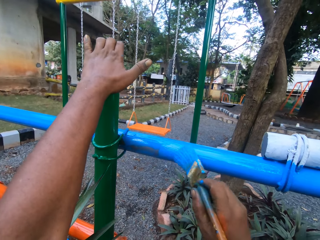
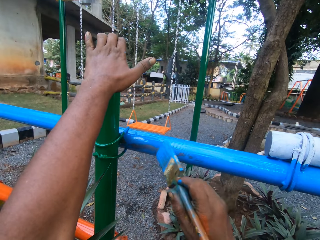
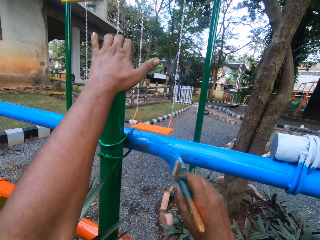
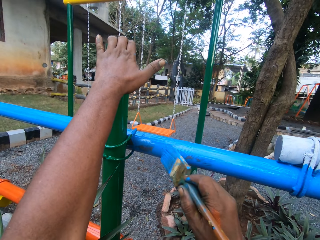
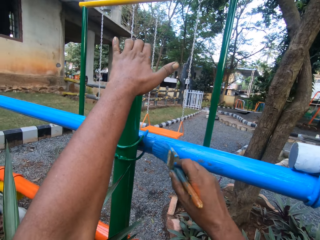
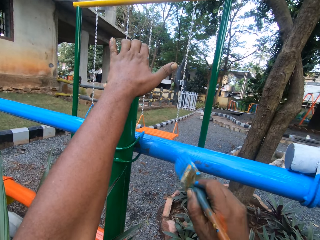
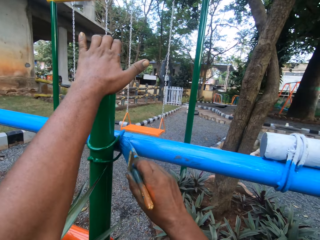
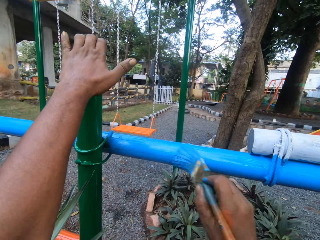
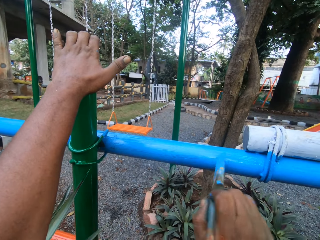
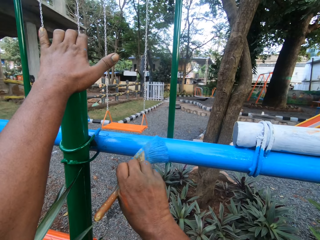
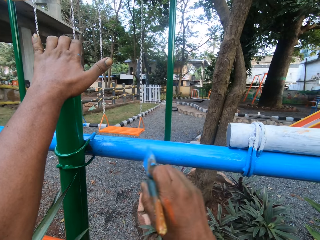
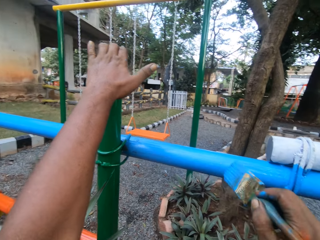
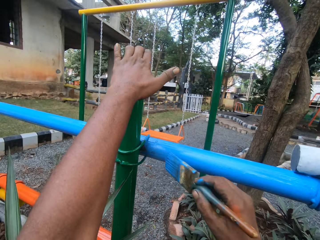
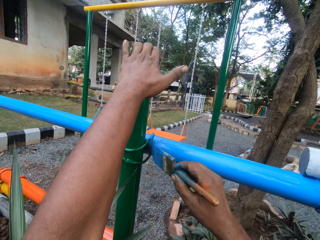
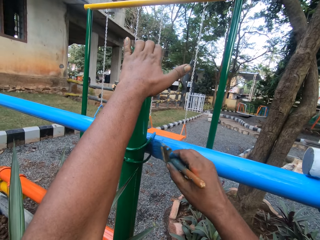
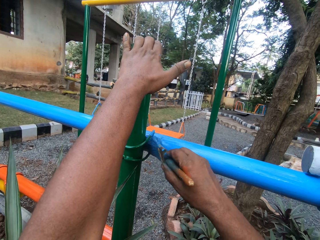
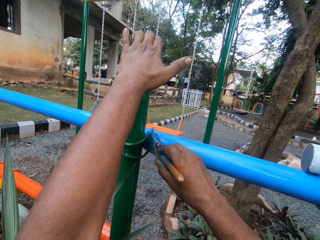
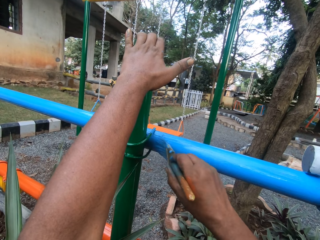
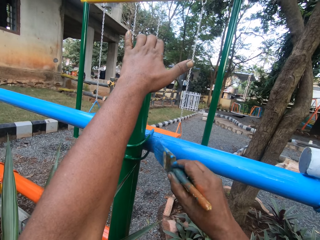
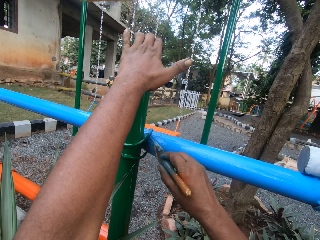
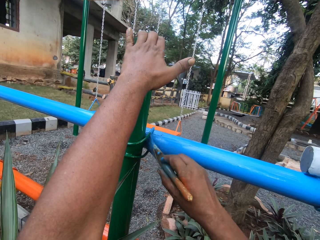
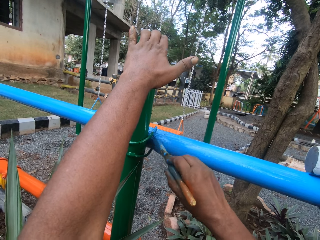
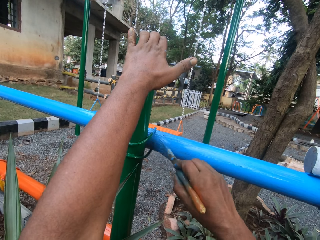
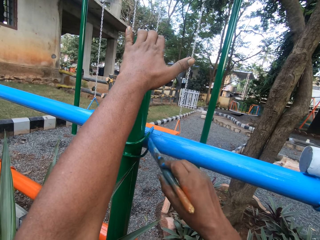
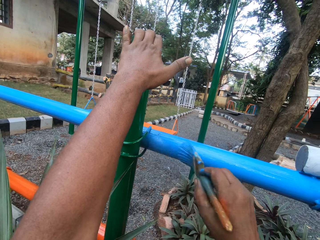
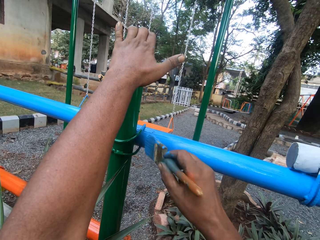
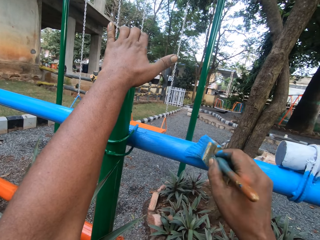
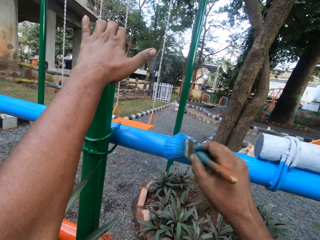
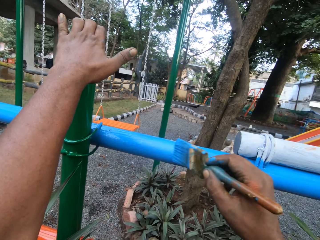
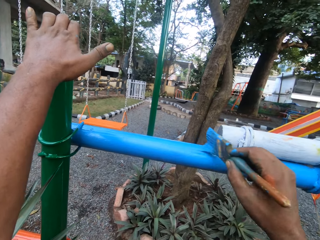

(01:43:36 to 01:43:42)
The camera wearer paints a metal rod with a painting brush.

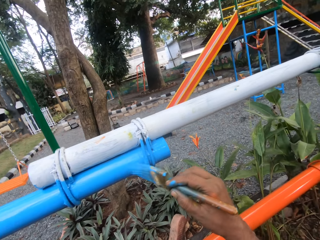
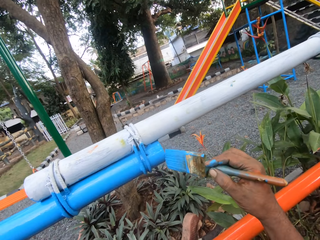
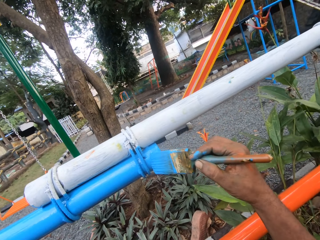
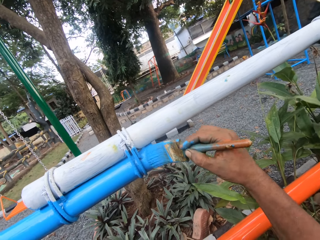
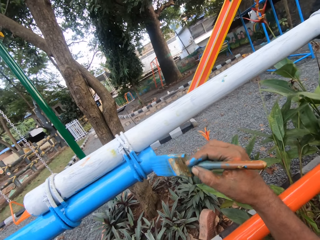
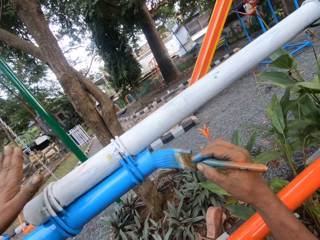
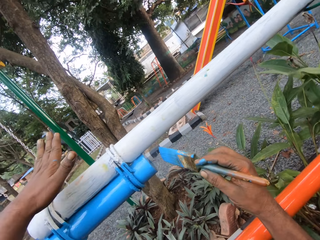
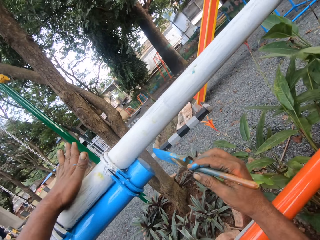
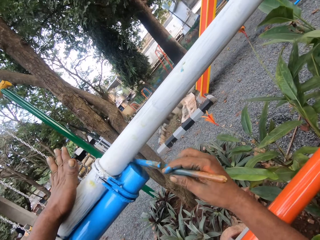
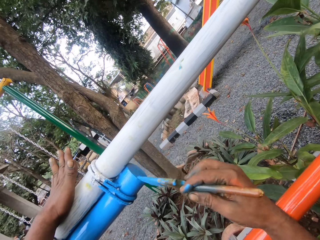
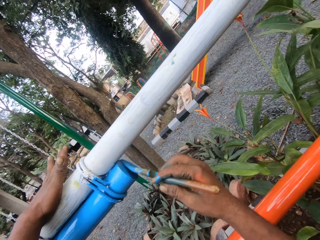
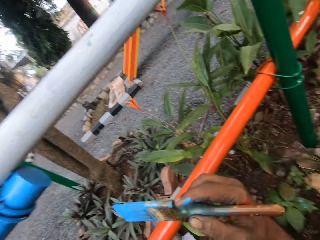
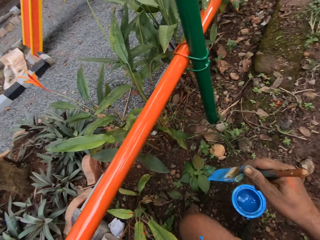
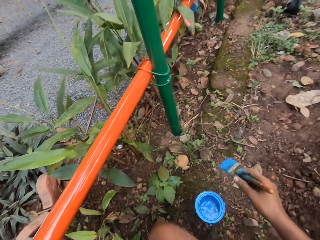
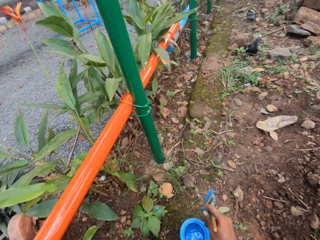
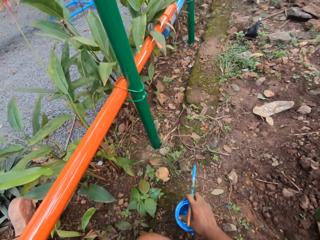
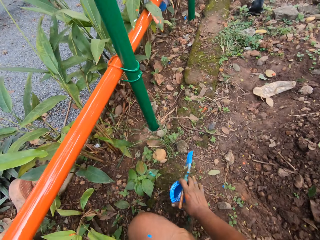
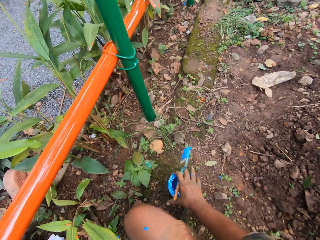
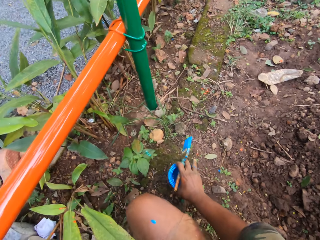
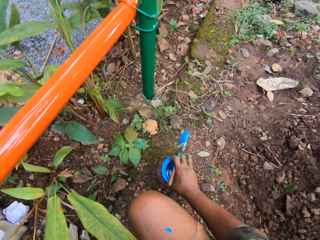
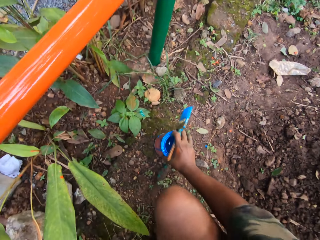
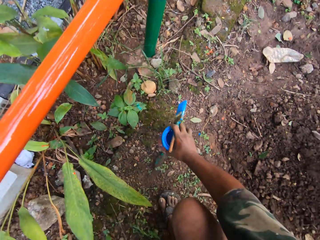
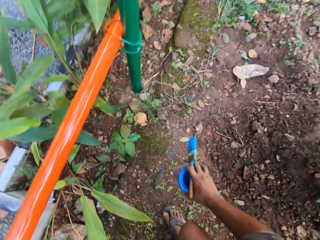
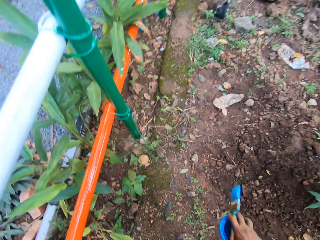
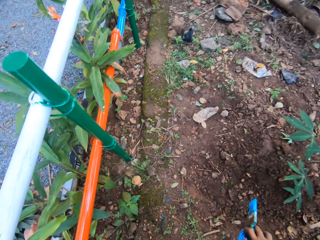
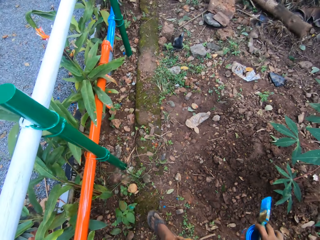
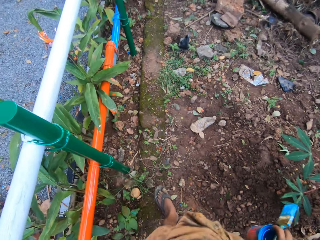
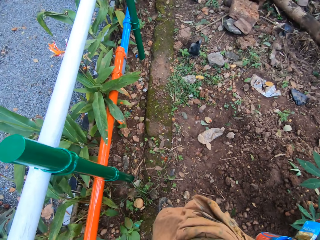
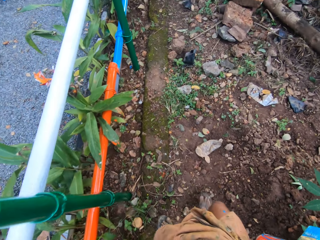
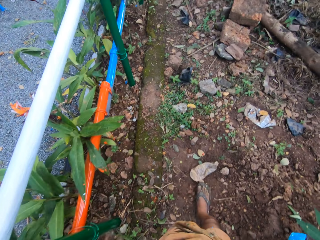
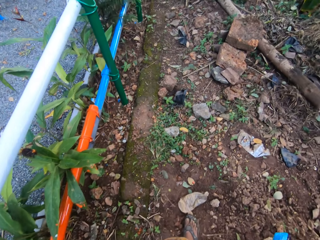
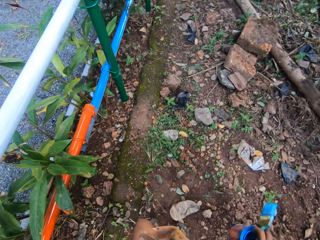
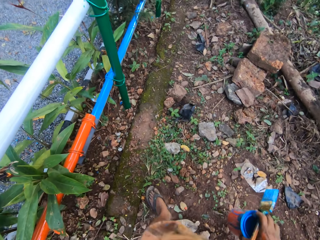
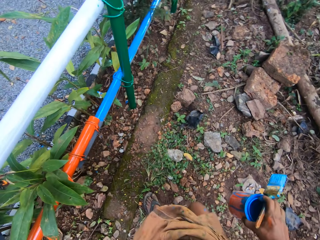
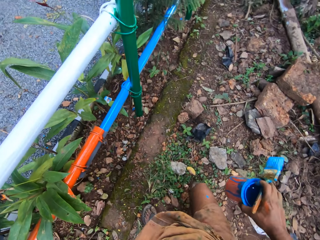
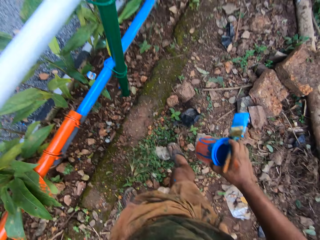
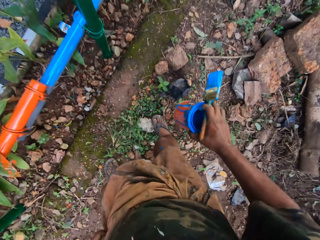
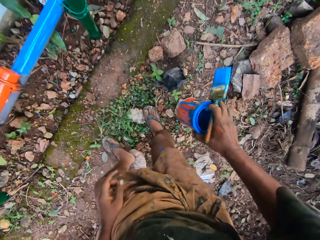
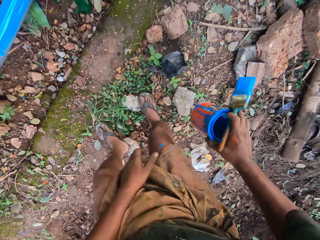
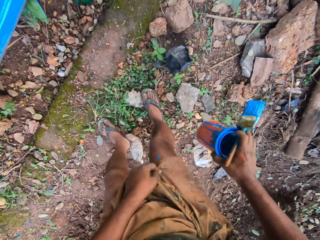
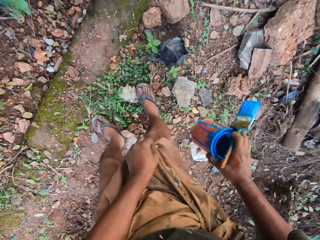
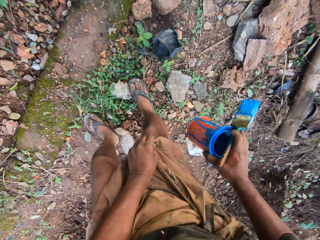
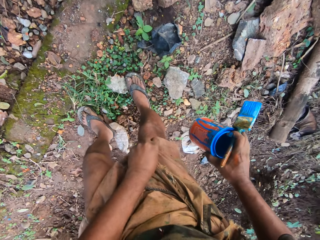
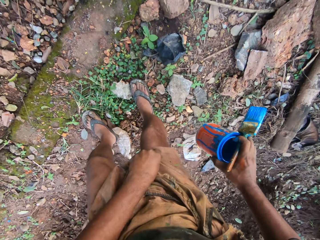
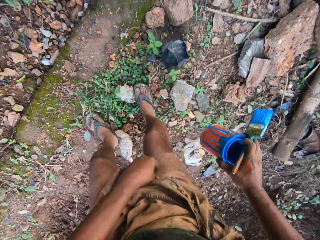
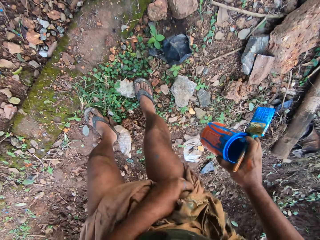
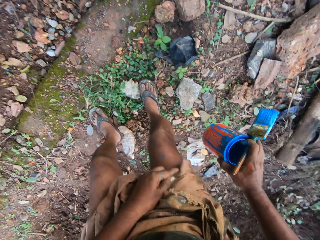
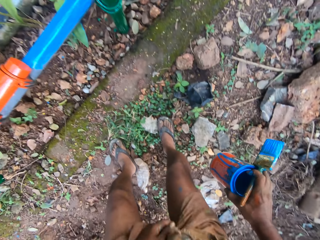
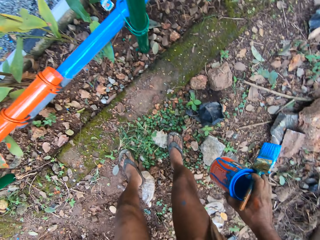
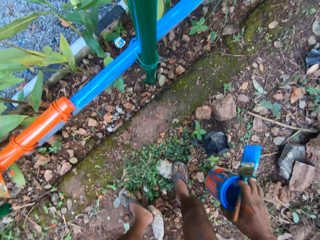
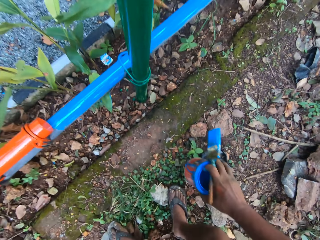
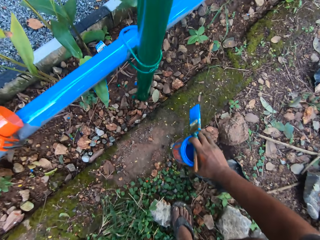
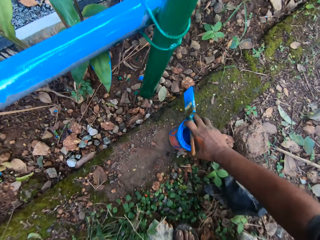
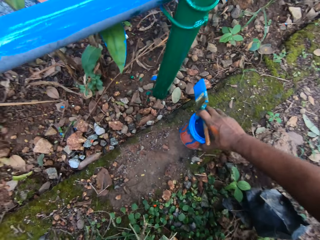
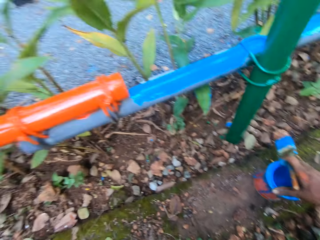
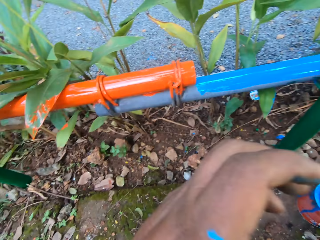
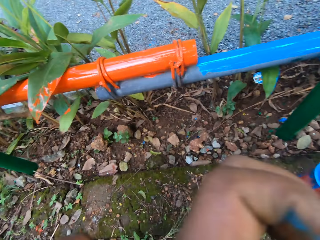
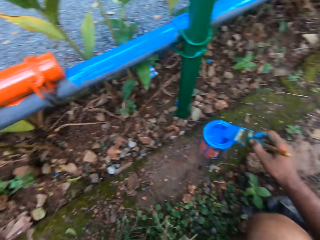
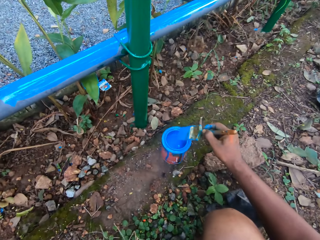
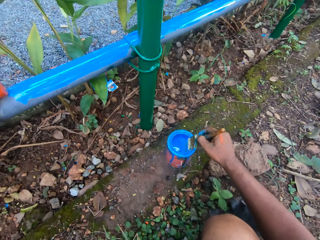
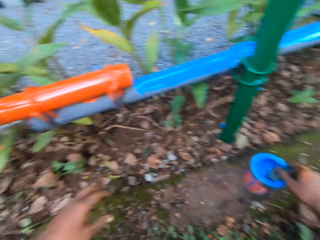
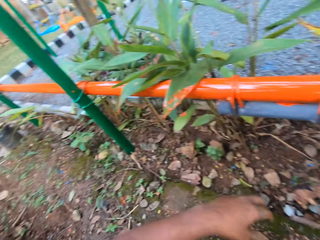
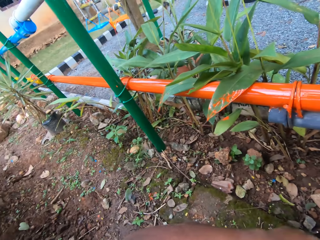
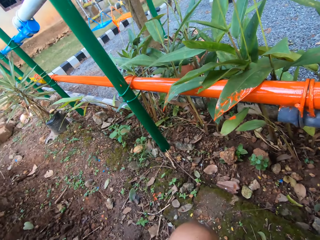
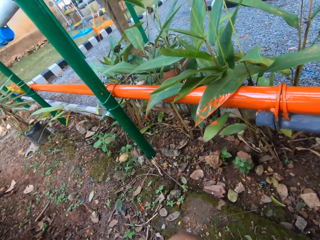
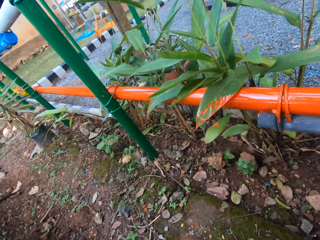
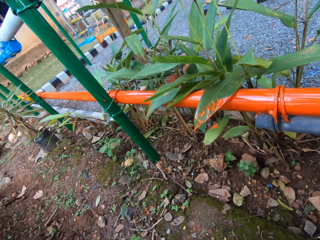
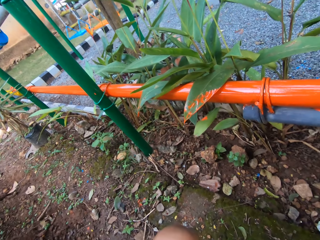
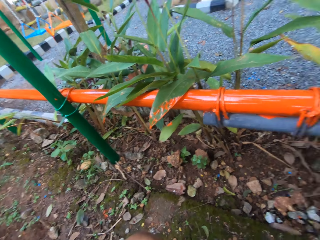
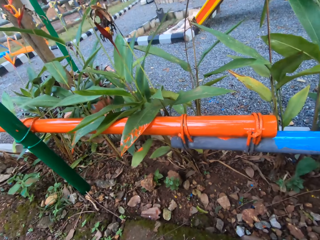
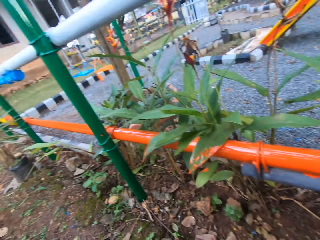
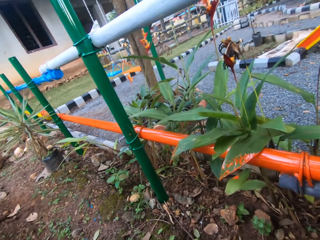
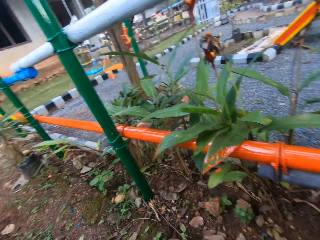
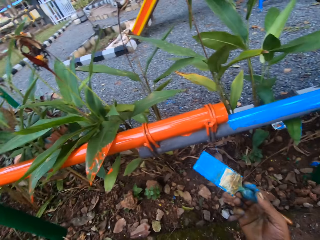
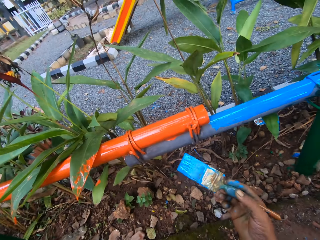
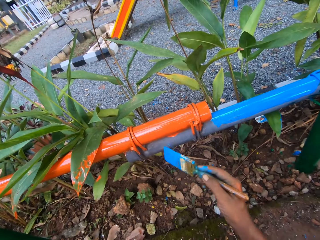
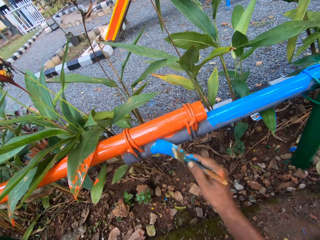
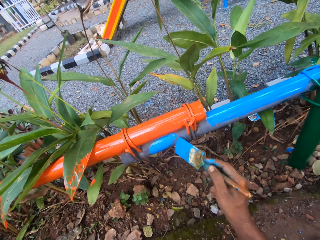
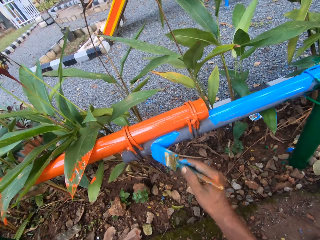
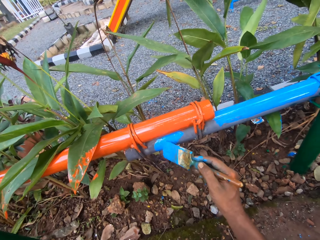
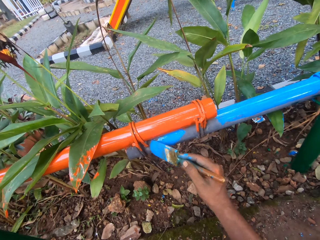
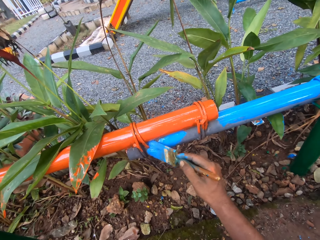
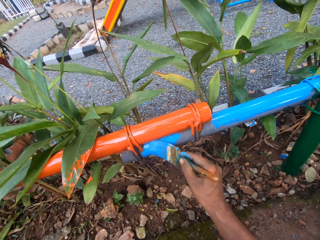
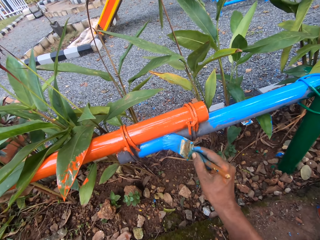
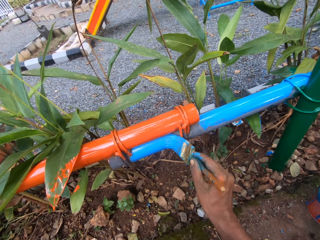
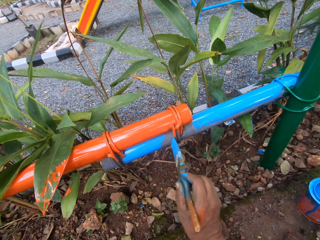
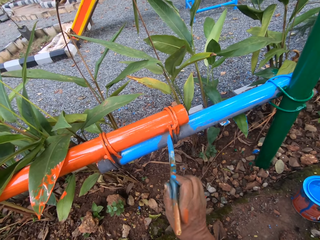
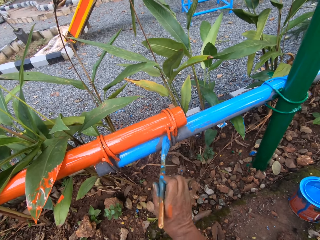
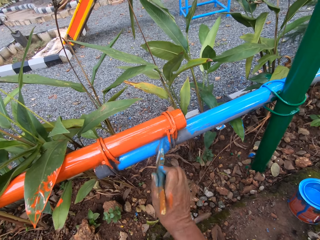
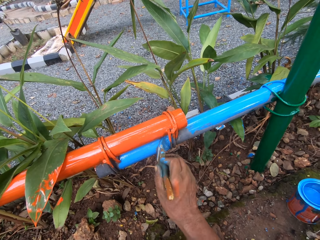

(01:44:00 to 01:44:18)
The camera wearer places their left hand on a metal bar. They paint the metal bar. They pick up a paint can. They carry the paint can. They walk around. They wipe the paint with a cloth. They place down the paint can. They look around the compound. They dip a paint brush in the paint can. They paint the metal bar with the paint brush.
